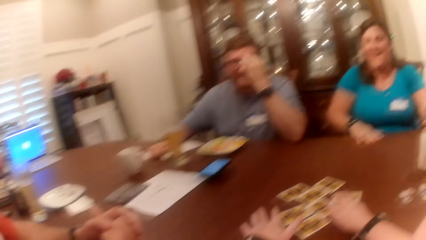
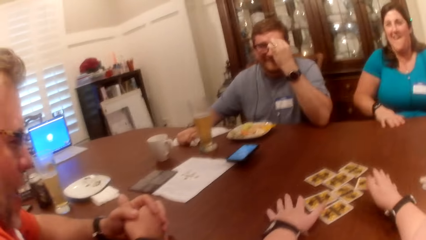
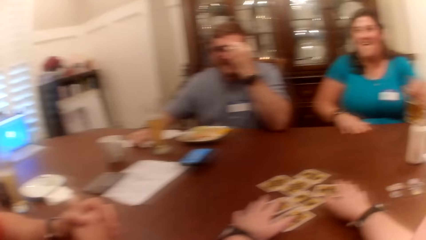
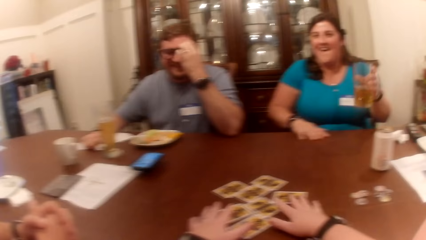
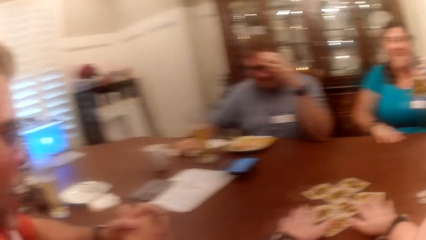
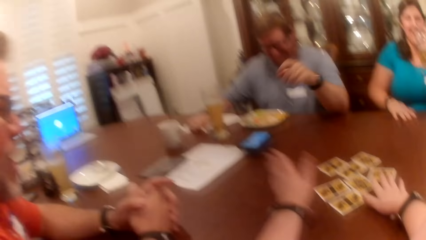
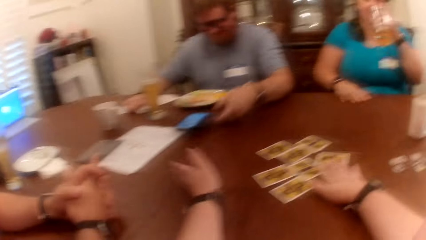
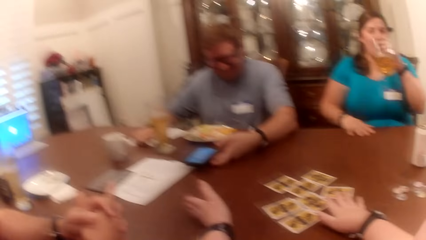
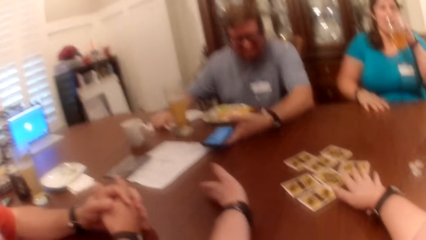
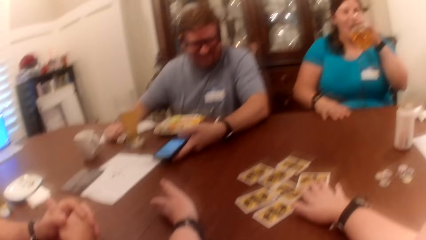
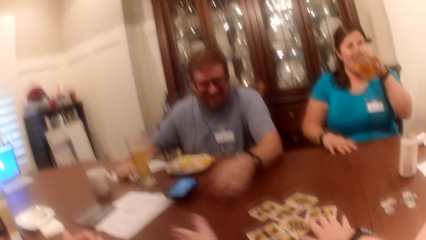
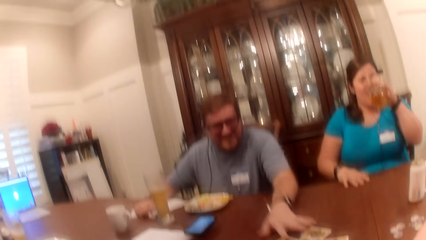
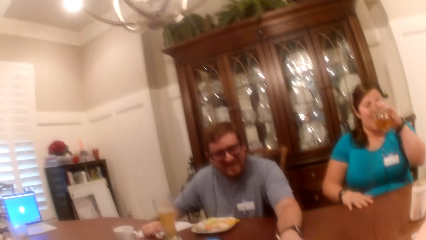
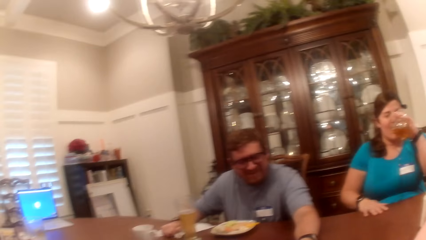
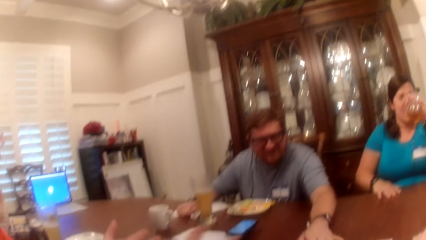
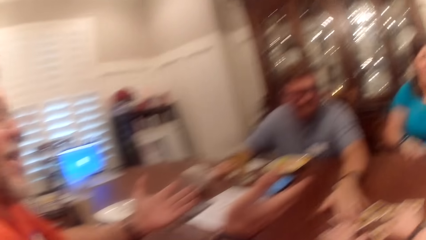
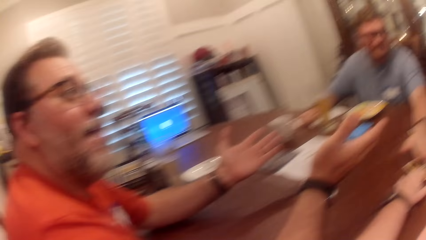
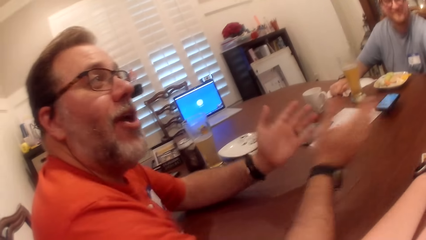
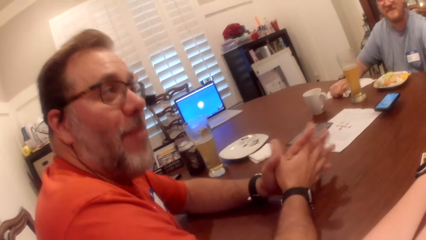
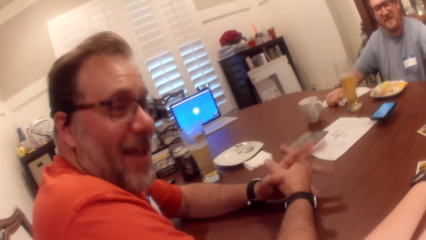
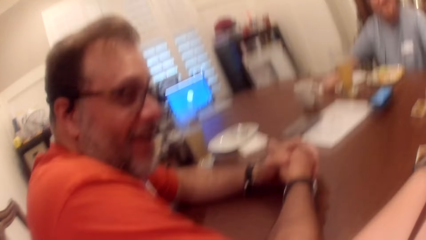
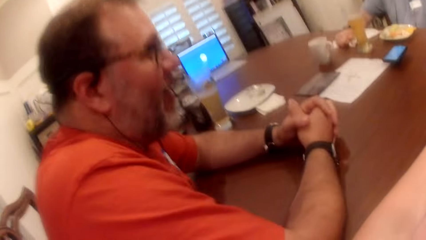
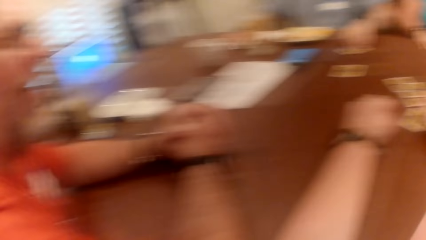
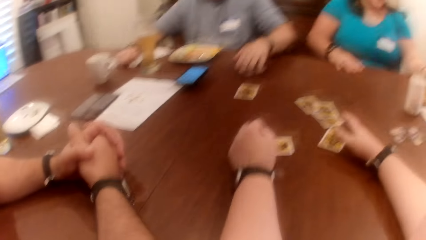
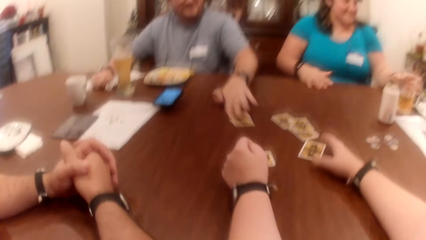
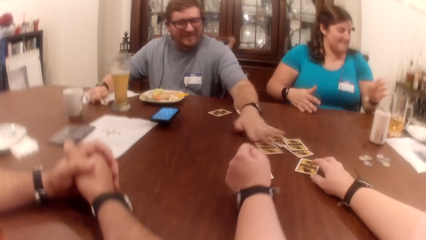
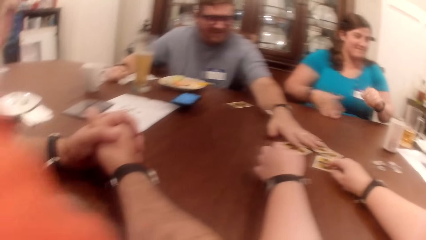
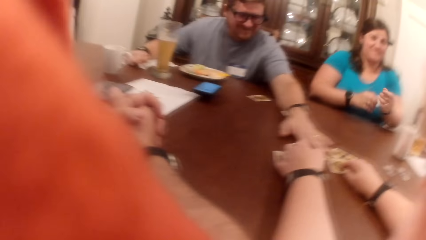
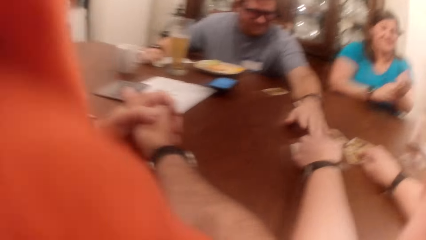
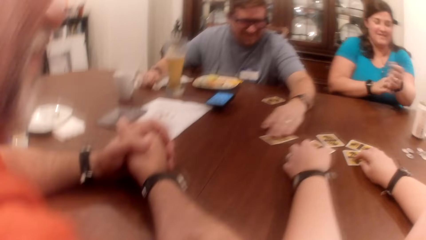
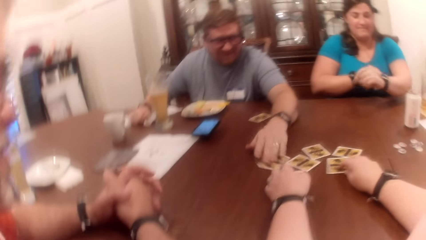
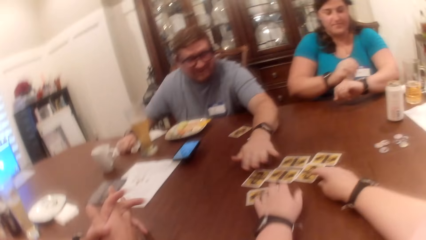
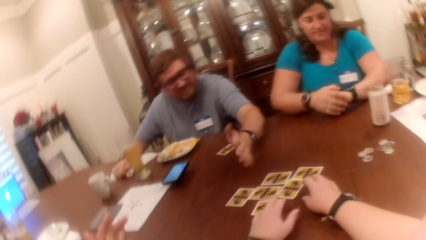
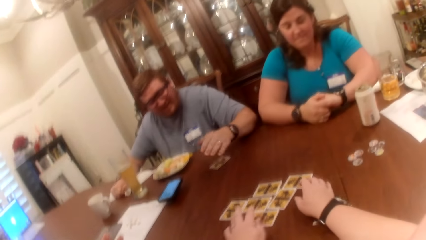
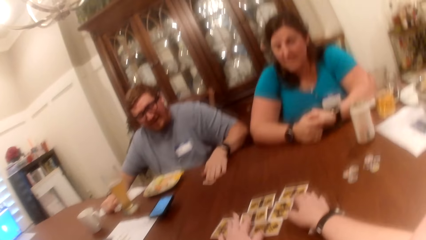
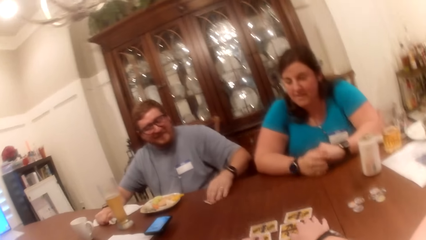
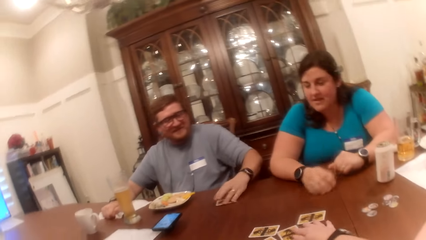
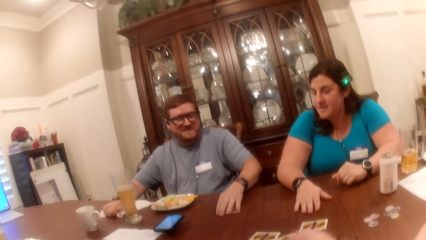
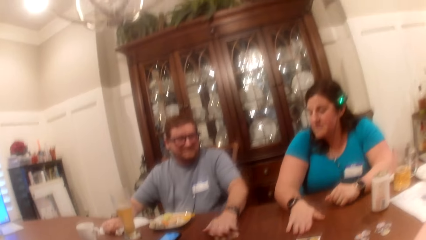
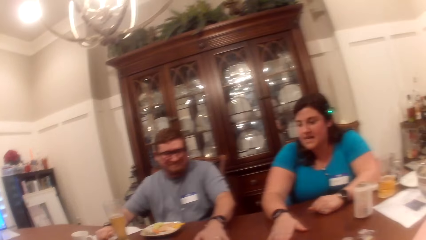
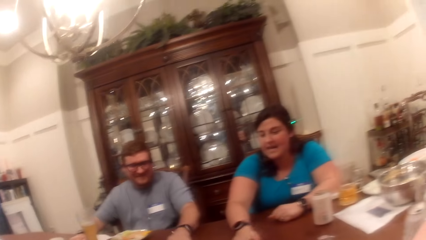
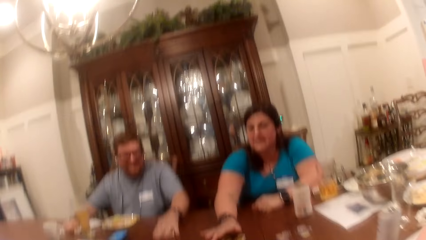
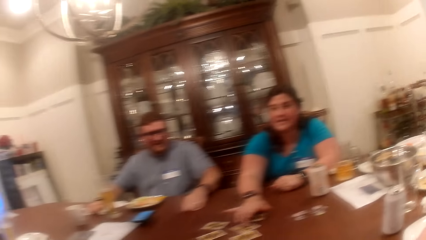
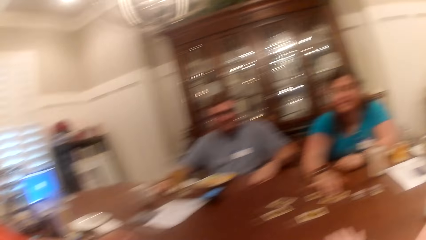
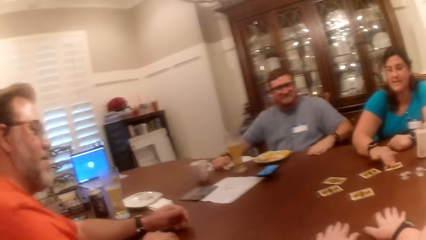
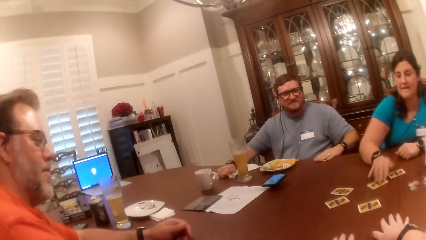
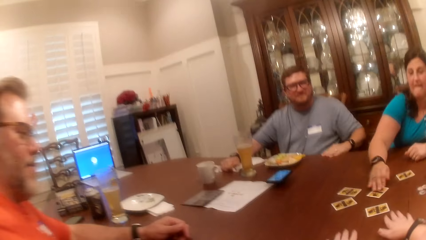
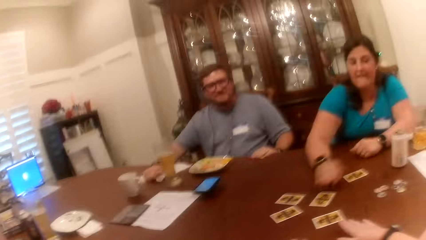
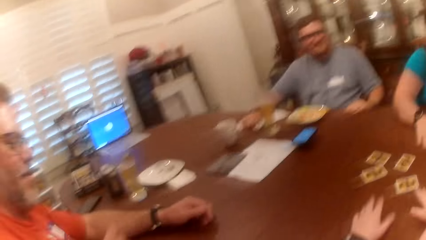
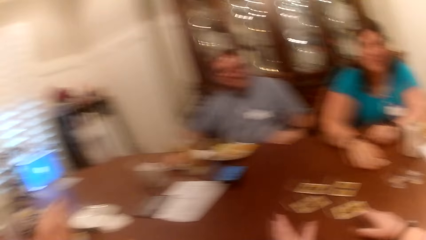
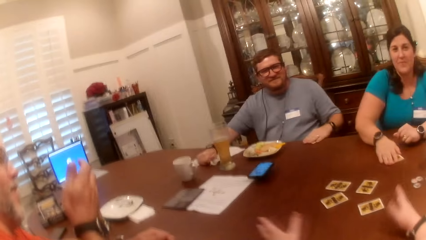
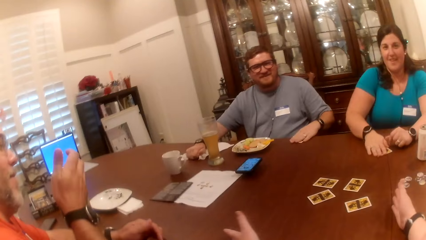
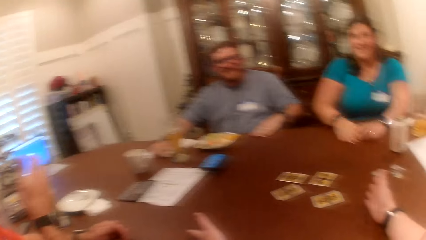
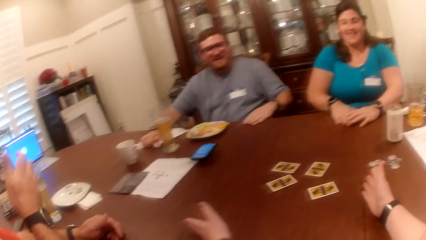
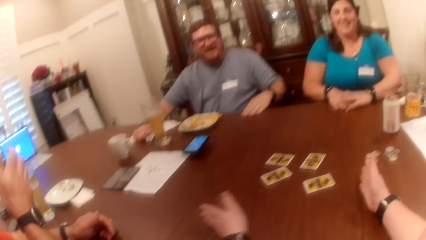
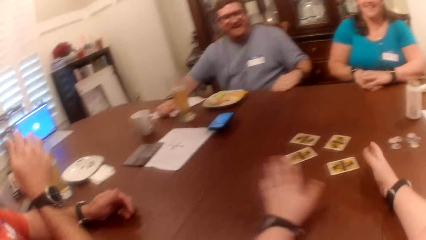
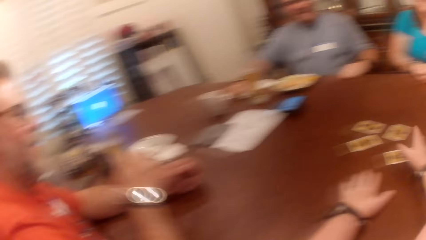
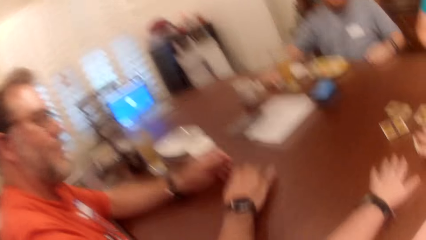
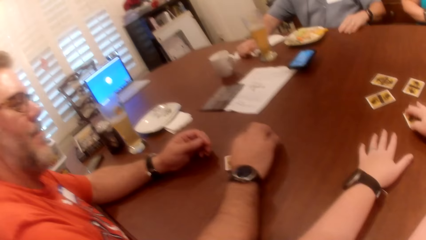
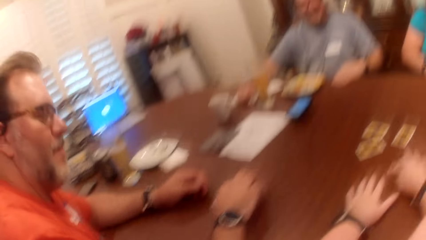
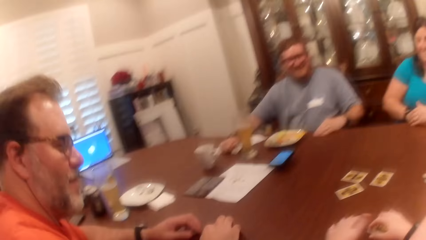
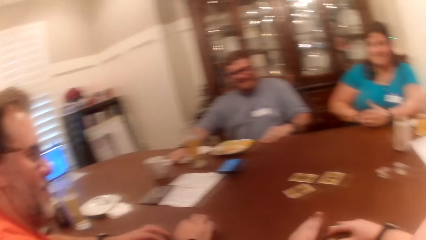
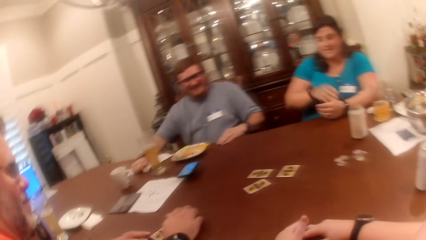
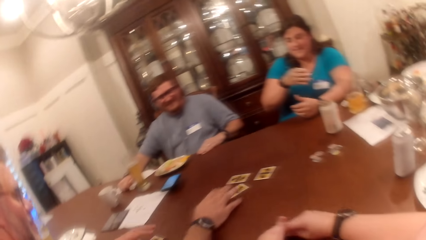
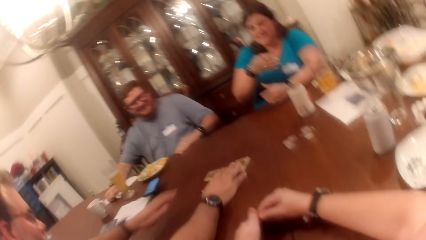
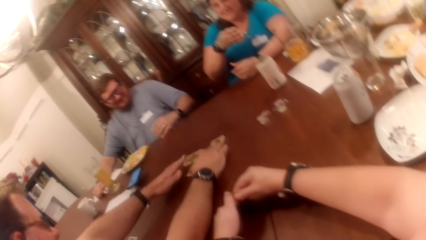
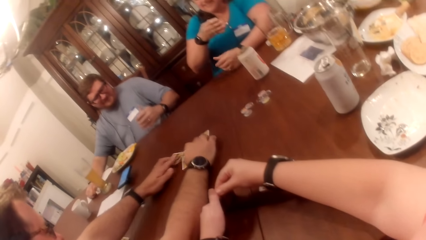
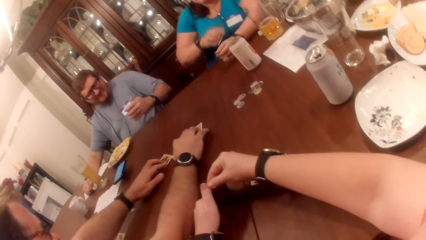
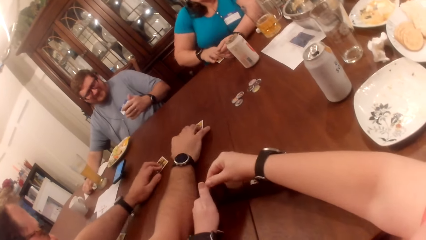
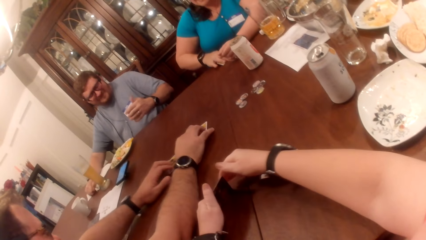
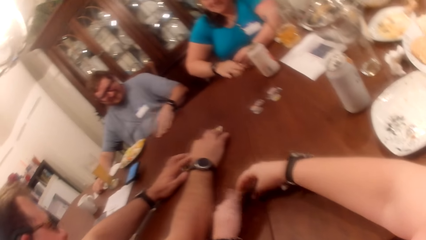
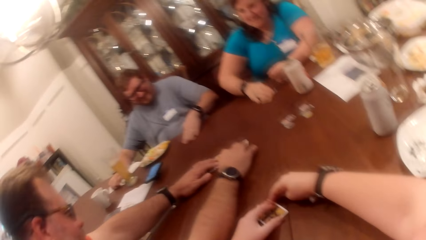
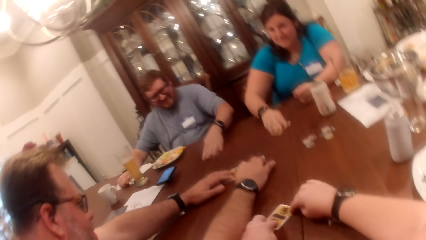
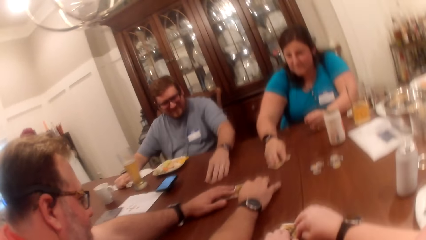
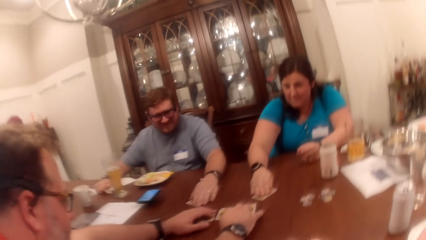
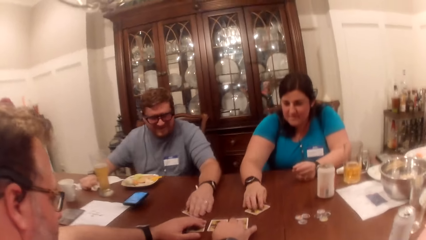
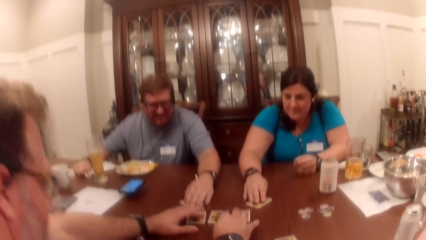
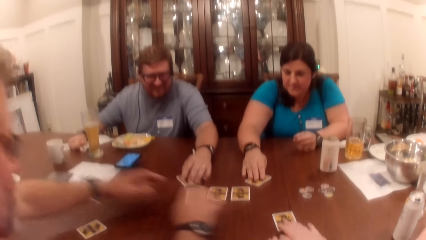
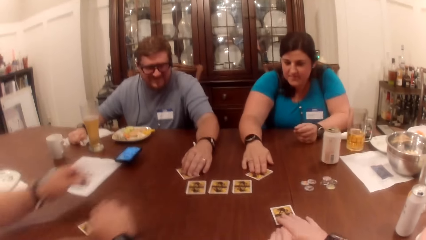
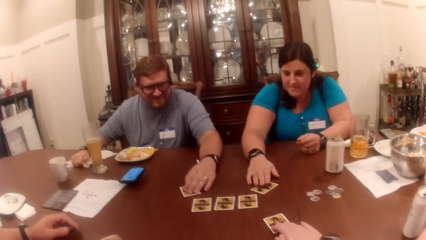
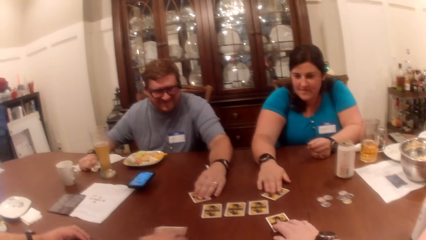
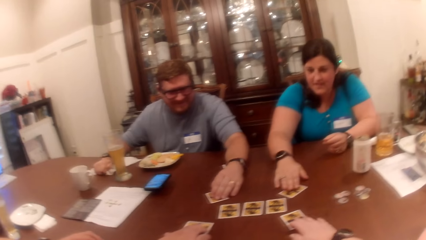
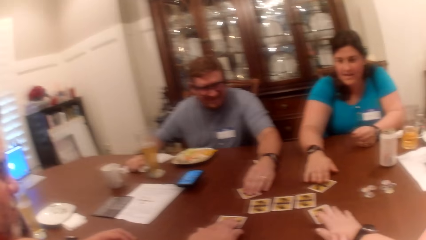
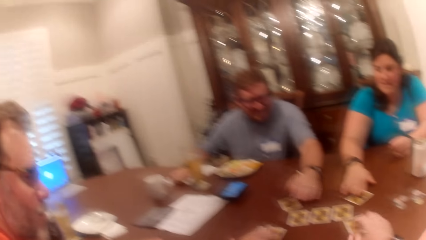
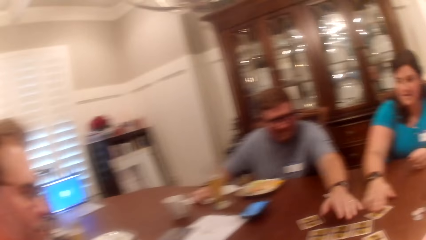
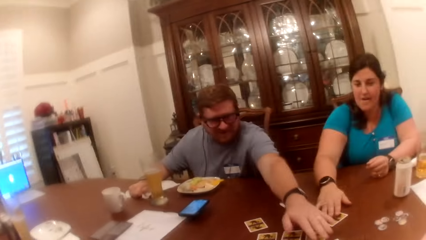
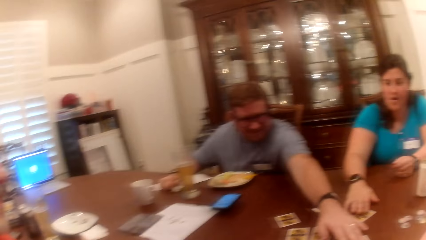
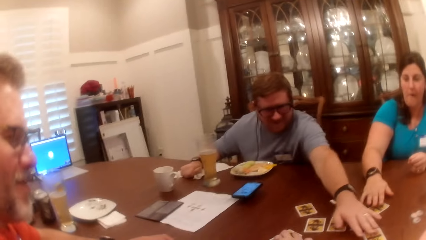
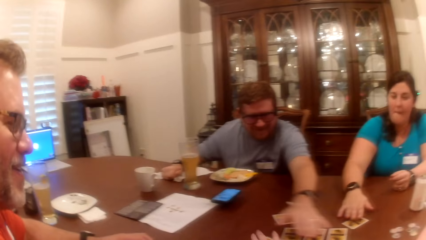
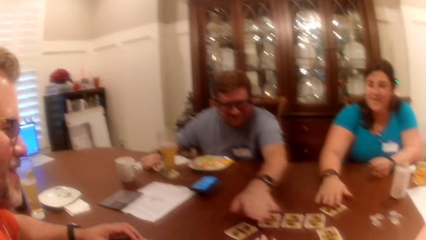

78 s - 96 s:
The camera wearer touches the cards on the table with both hands. A man adjusts the glasses. A woman picks up a glass and drinks a drink. The man touches a phone. He moves the cellphone on the table with his left hand. He moves a card on the table with his left hand. He does it again. The camera wearer moves the cards on the table with both hands. The man slides the card on the table with his left hand. The woman moves a card on the table with her right hand. The woman slides a card on the table with her right hand. Another man picks up a card on the table with his right hand. The woman slides the card on the table with her right hand. The other man drops the card in his right hand on the table. The camera wearer picks up a card. She pulls a card on the table with her right hand. The woman picks up the card on the table with her right hand. The first man moves cards on the table. He lifts the card in his left hand from the table. The other man arranges the cards on the table with both hands. The woman places the card on the table. The woman slides the card in her right hand on the table. The first man slides the card in his left hand on the table. The camera wearer holds the card on the table with both hands. She slides the card on the table with her right hand. The other man slides the card on the table with his right hand. The first man touches the card on the table with his left hand.
